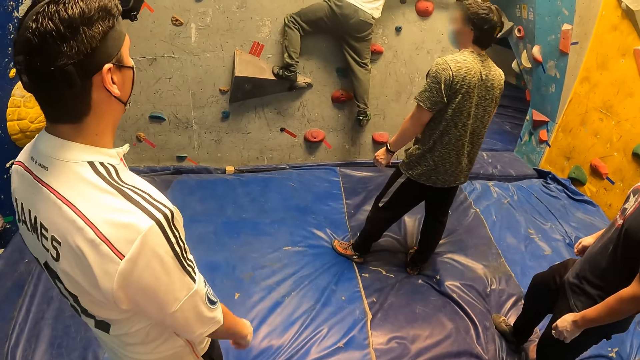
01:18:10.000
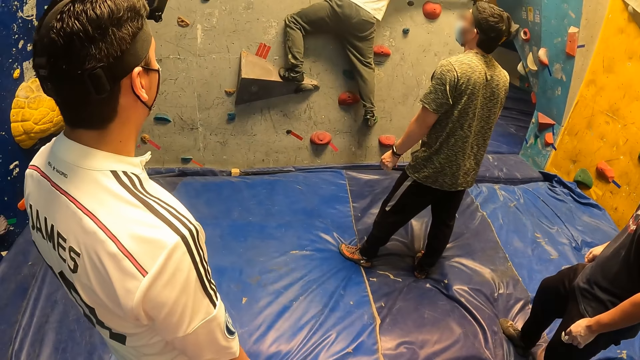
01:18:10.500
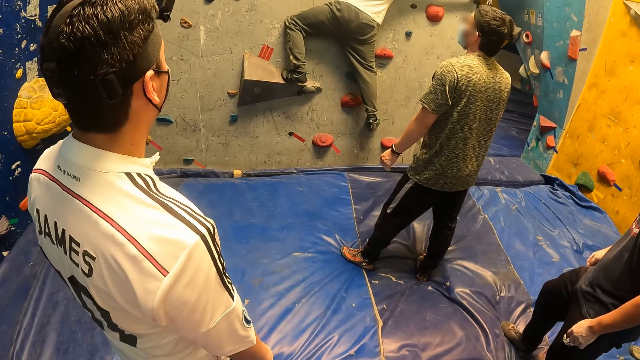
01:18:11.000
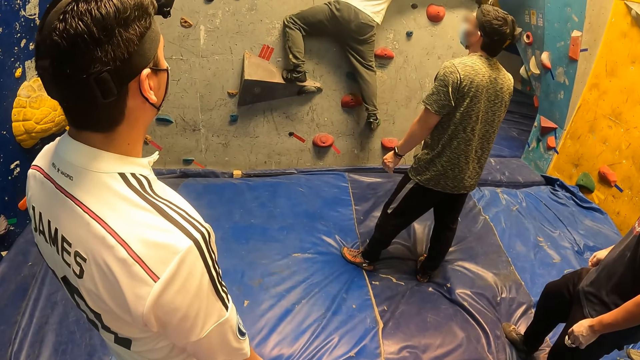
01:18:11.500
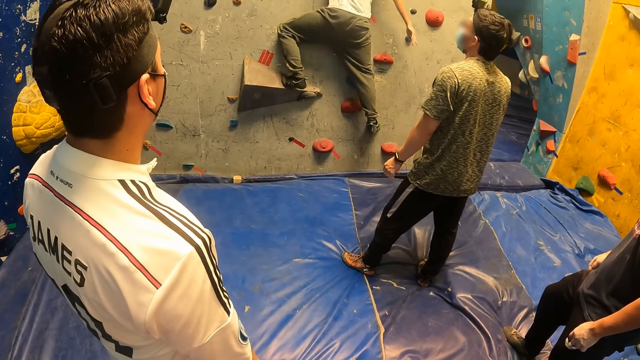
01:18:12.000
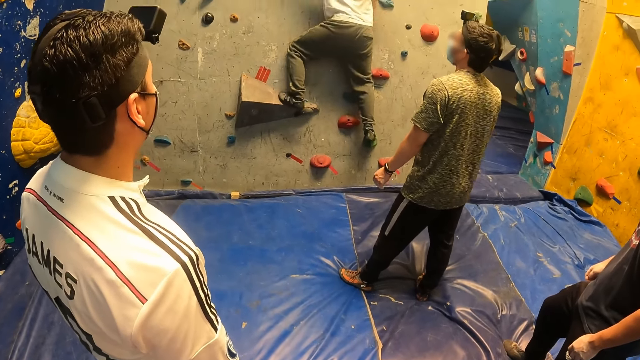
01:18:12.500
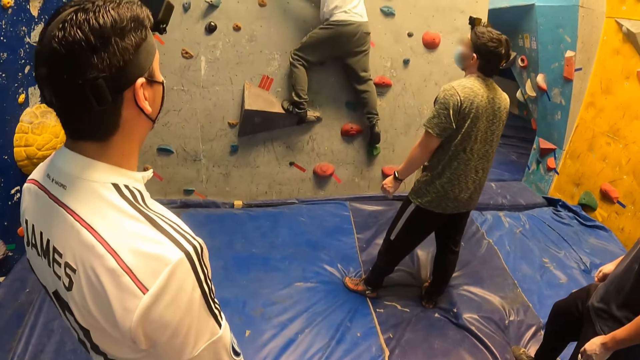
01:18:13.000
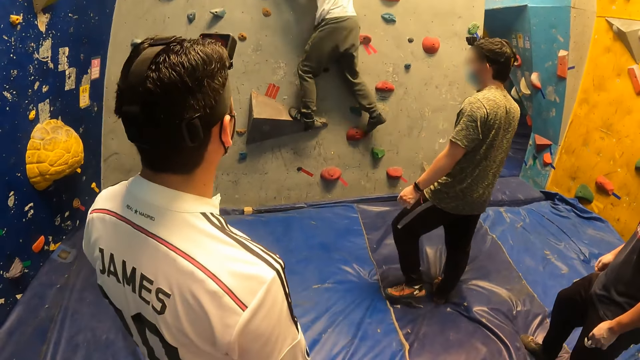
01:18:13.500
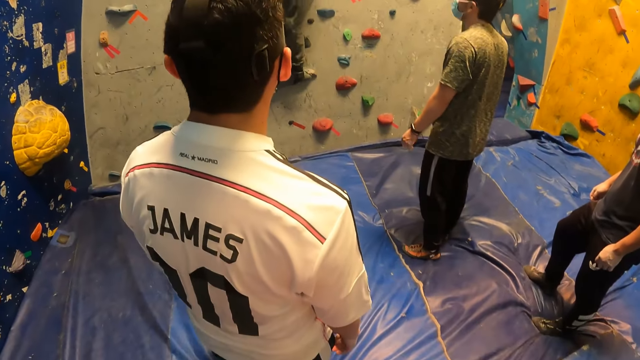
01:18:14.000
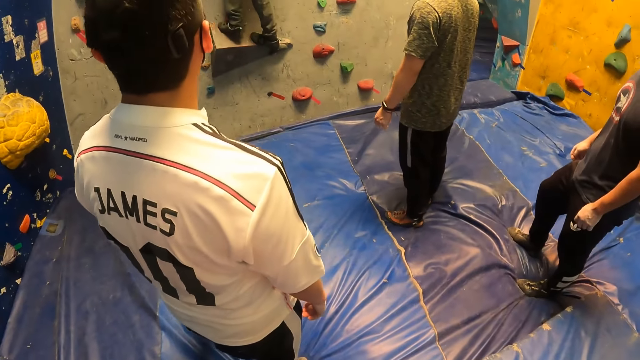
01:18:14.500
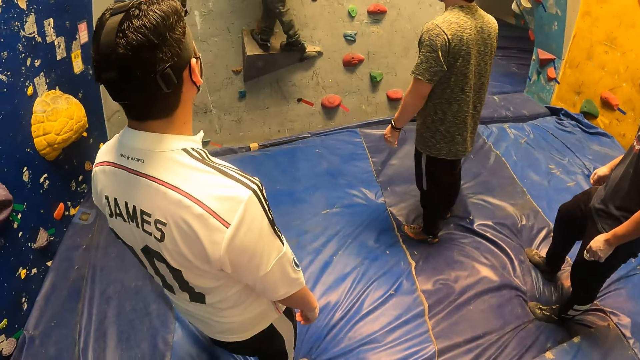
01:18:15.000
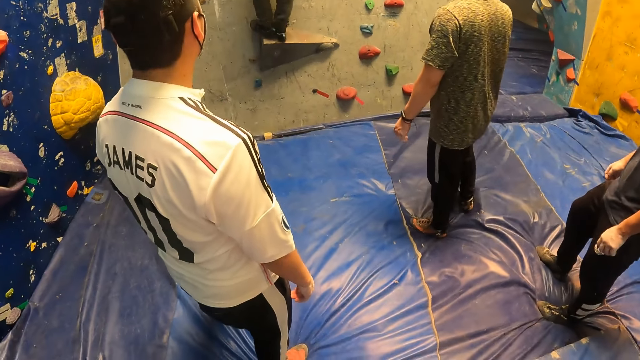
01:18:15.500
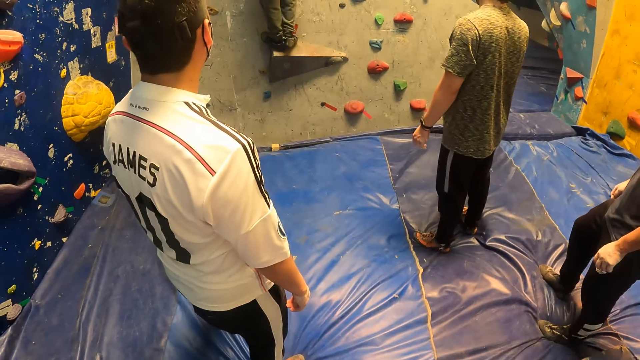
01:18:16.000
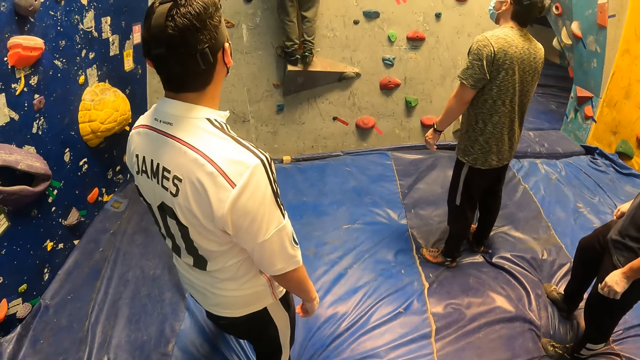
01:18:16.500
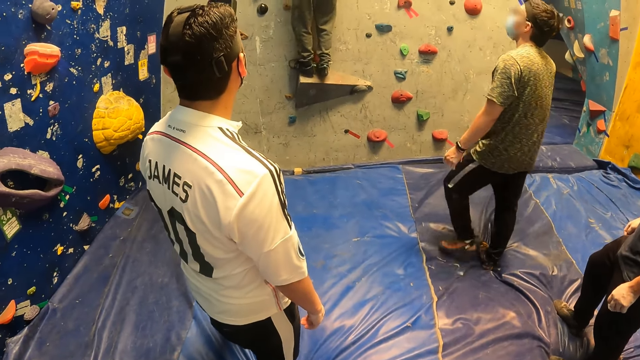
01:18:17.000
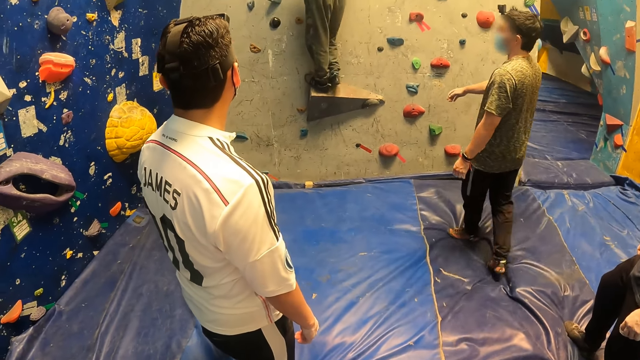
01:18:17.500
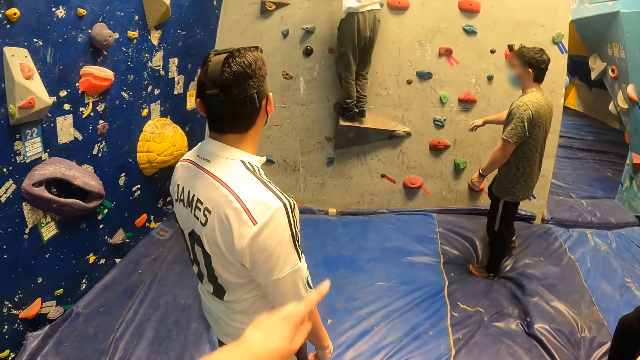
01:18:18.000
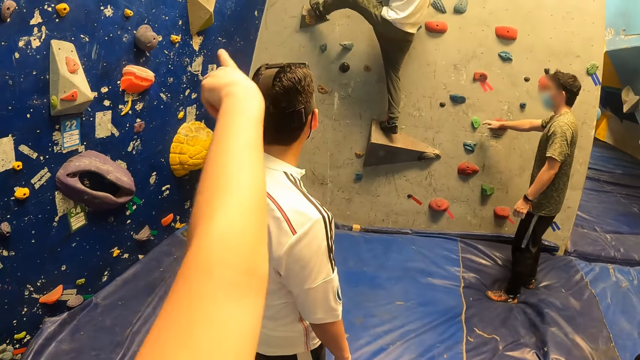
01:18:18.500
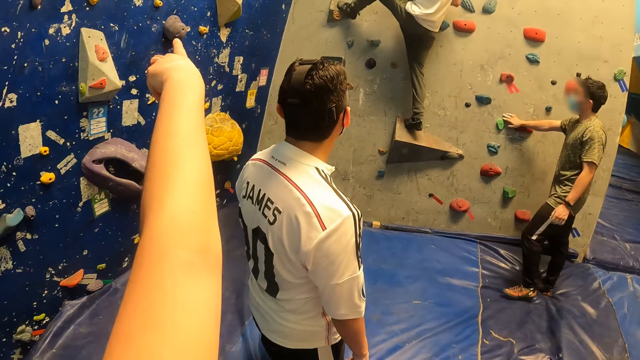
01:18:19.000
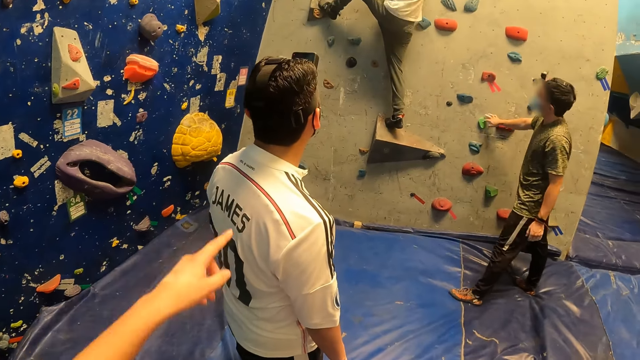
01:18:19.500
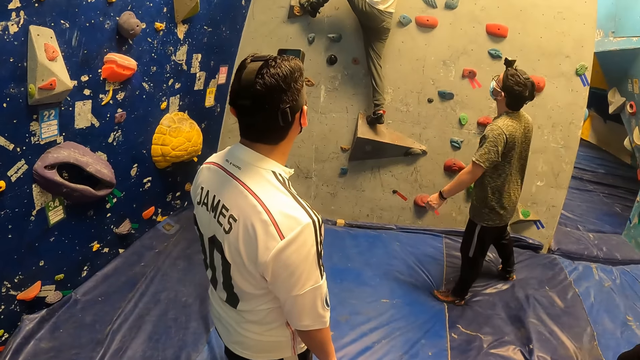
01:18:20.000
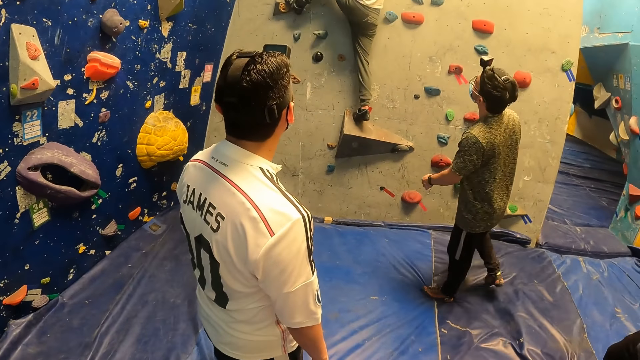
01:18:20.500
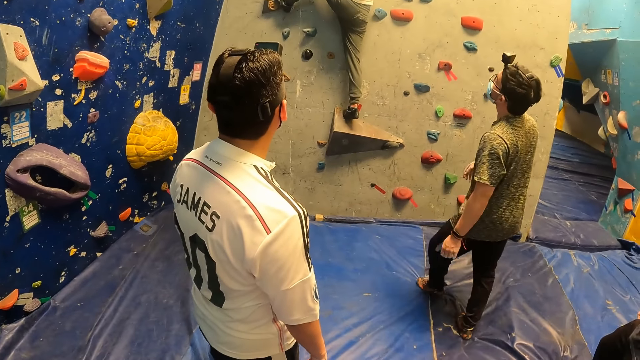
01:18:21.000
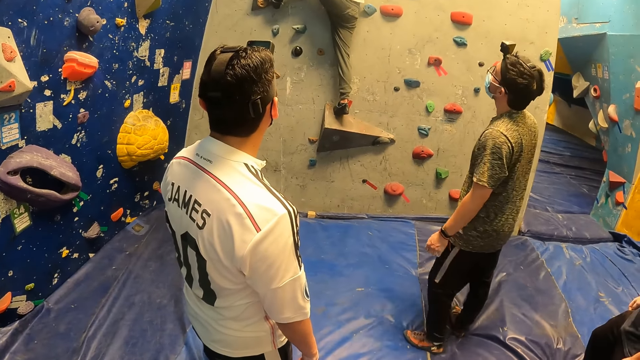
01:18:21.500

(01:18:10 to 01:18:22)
The camera wearer looks around the climbing wall game. The man touches the wall with his left hand. The camera wearer points at the climbing wall.

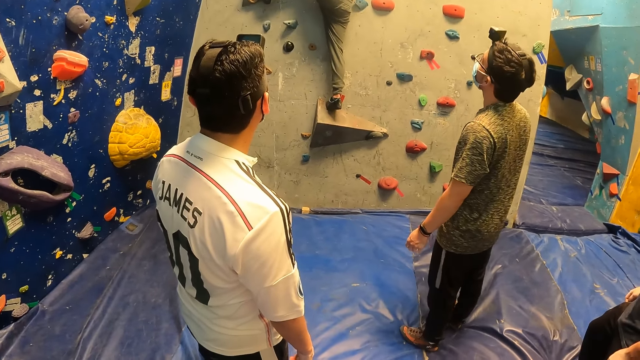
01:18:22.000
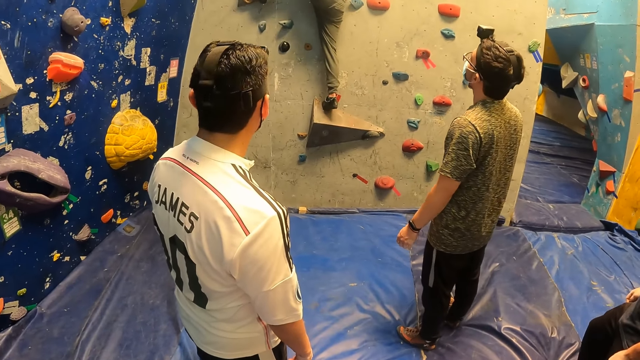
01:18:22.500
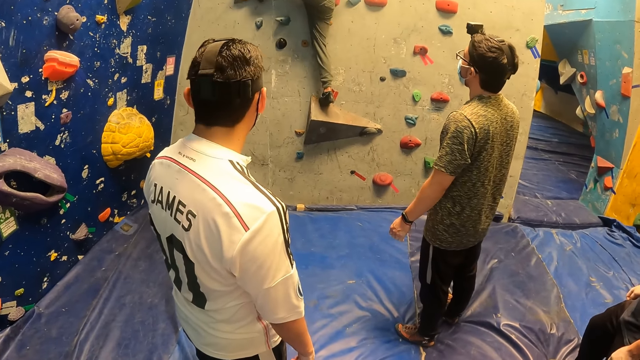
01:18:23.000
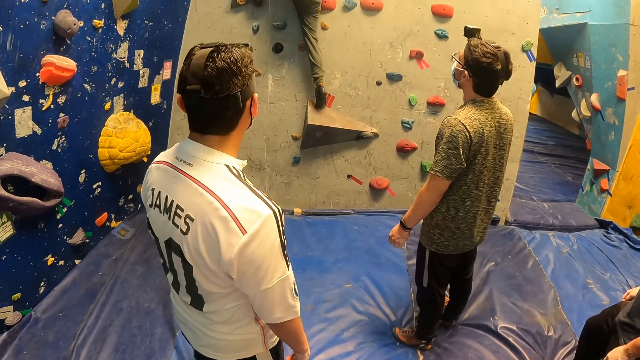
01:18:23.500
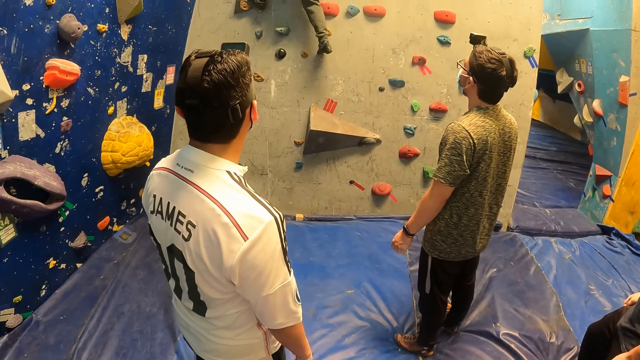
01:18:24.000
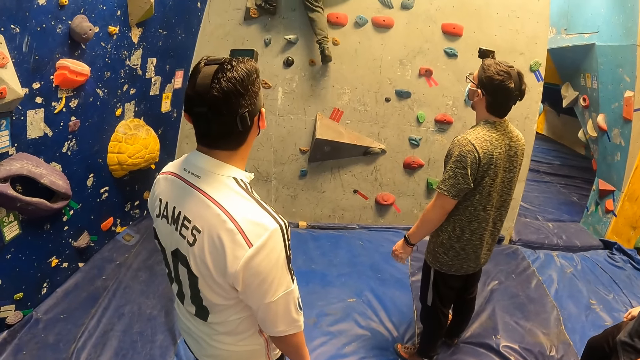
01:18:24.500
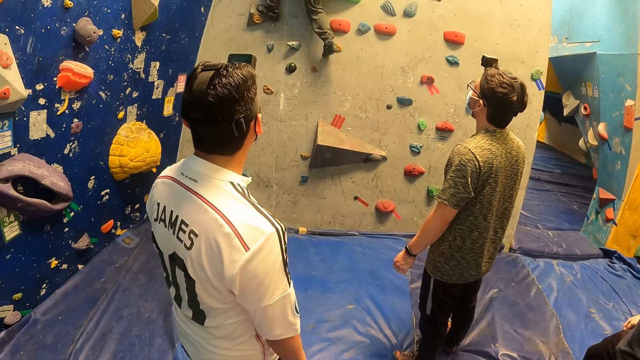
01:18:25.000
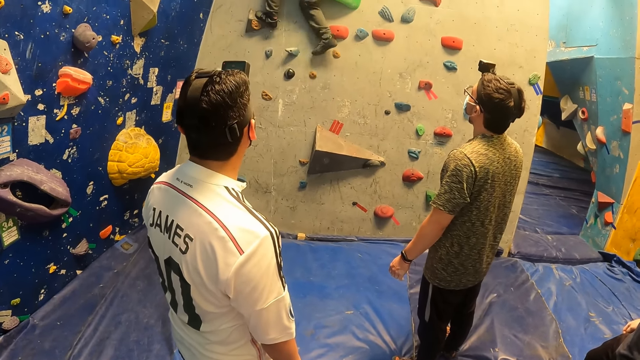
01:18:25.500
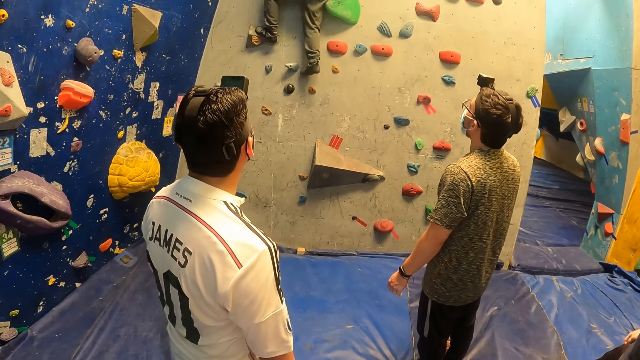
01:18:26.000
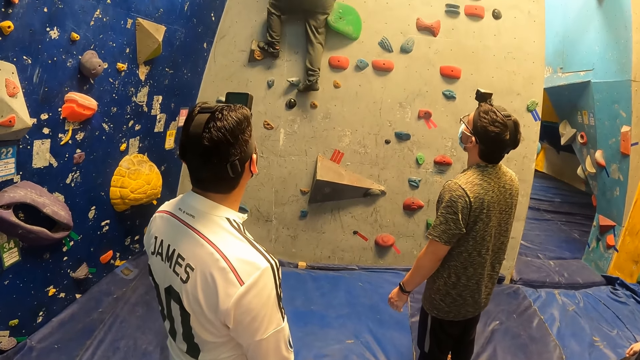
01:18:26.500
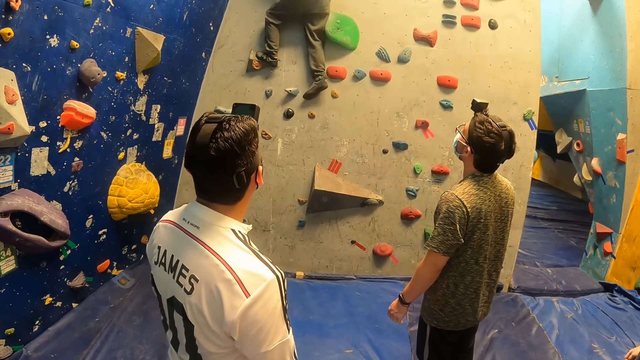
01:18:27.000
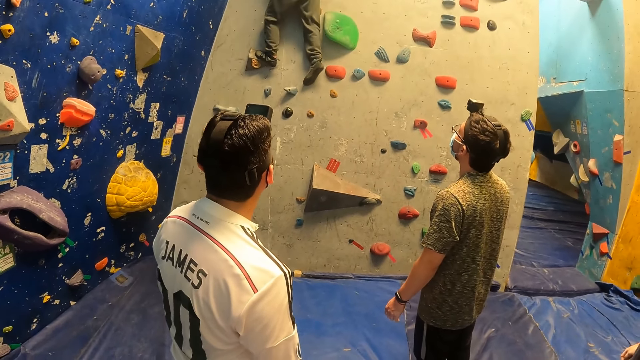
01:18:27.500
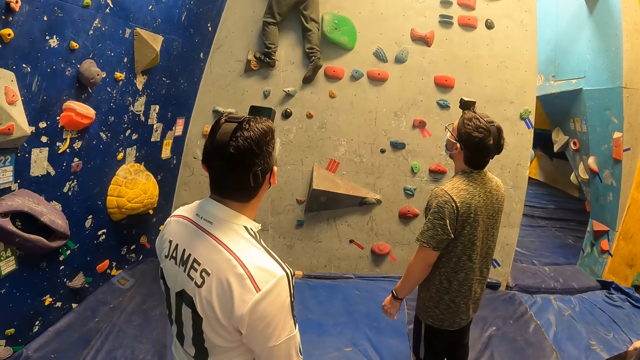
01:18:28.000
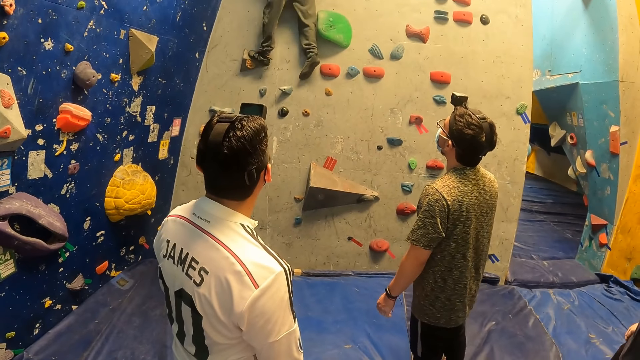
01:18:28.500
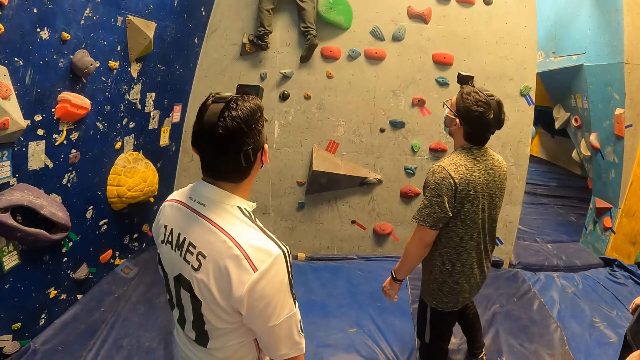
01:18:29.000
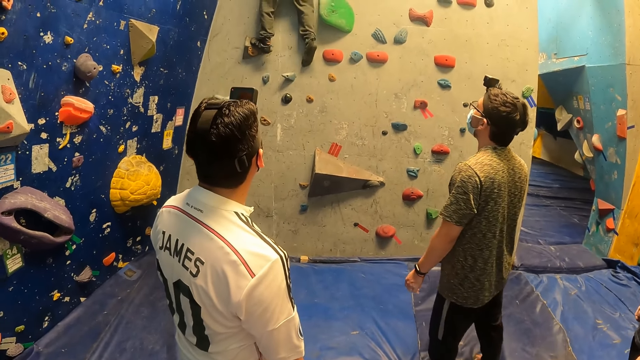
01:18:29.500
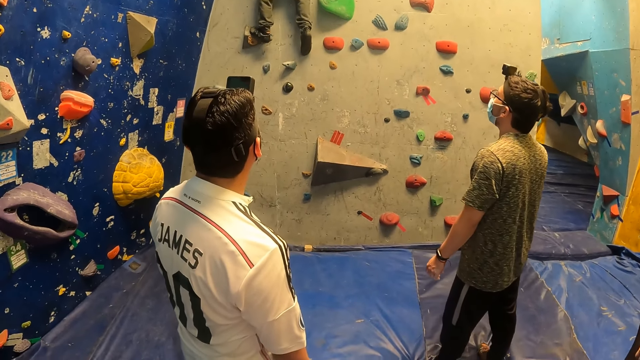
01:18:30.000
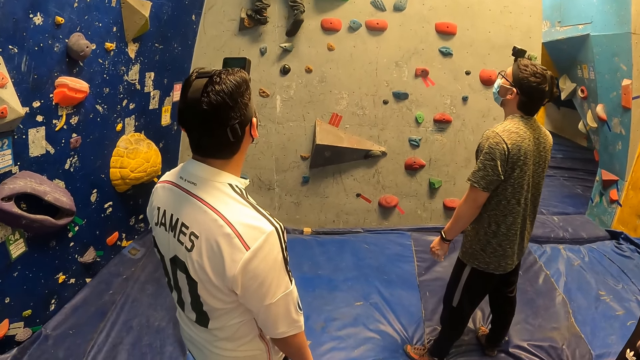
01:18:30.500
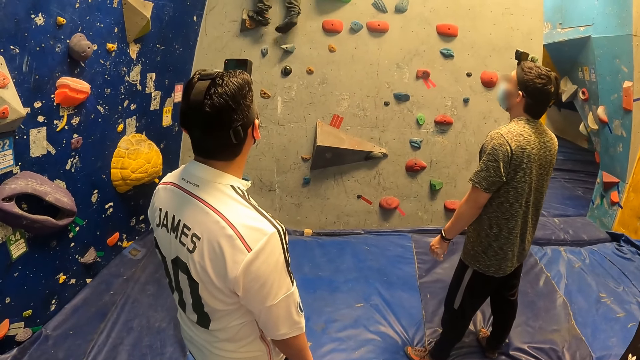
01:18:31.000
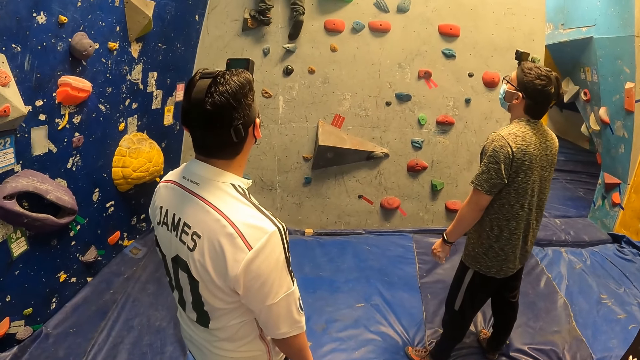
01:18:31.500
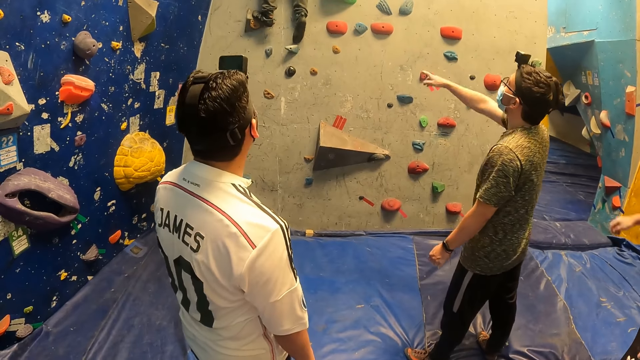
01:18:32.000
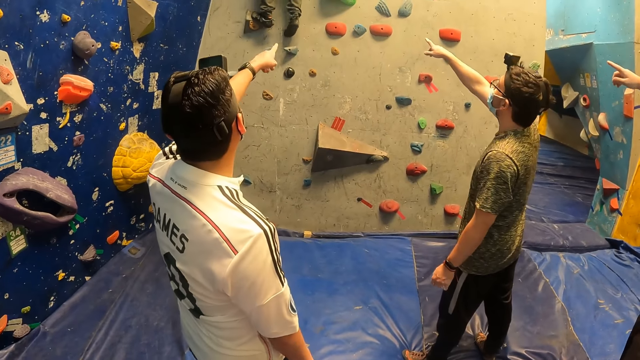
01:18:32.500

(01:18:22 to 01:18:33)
The camera wearer looks around the climbing wall game.
